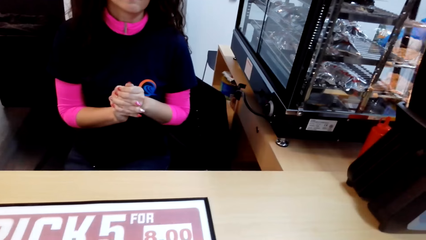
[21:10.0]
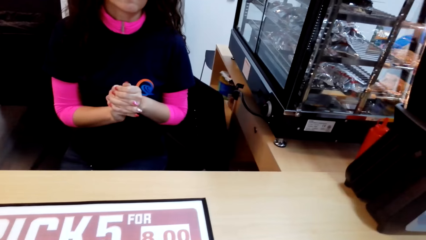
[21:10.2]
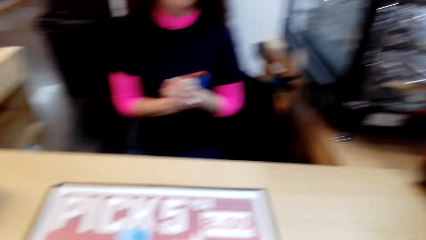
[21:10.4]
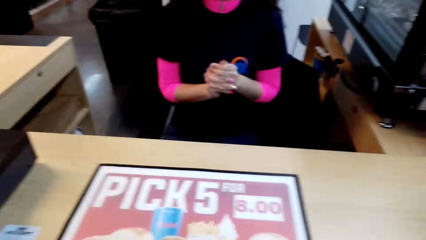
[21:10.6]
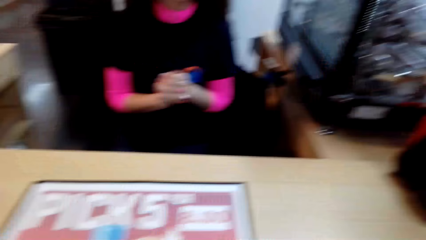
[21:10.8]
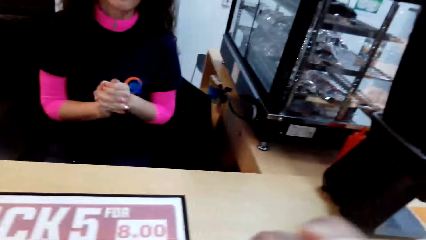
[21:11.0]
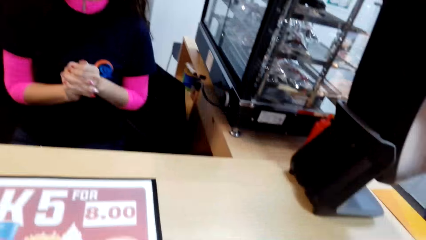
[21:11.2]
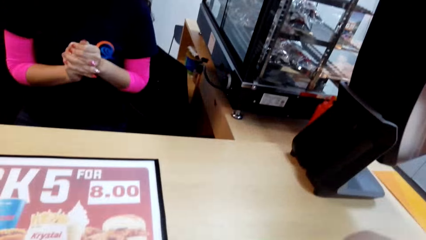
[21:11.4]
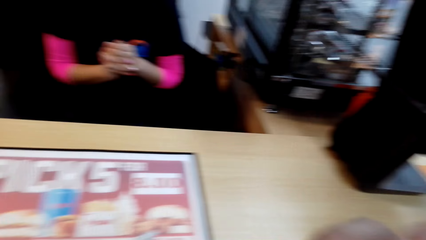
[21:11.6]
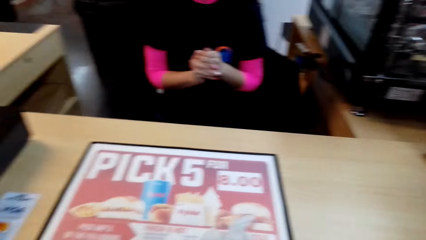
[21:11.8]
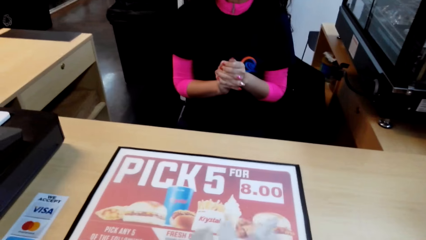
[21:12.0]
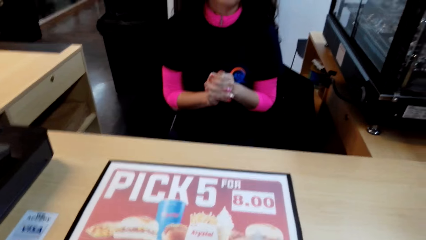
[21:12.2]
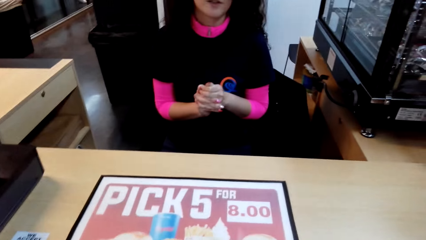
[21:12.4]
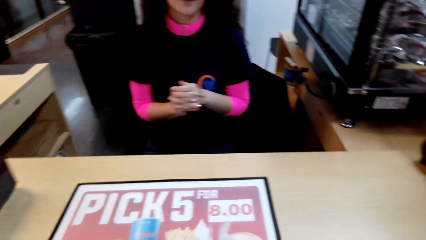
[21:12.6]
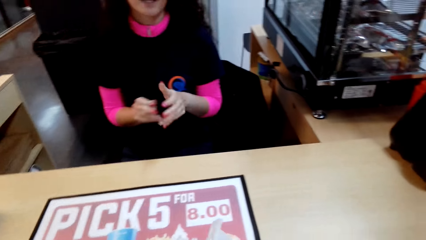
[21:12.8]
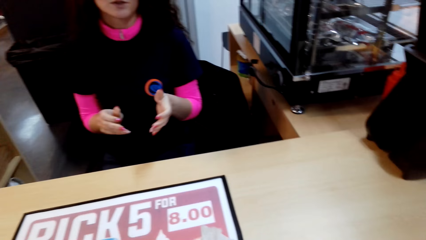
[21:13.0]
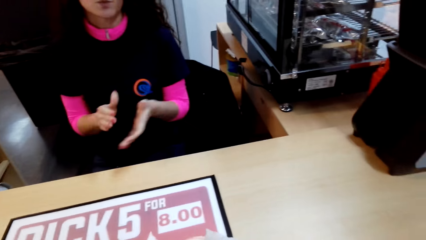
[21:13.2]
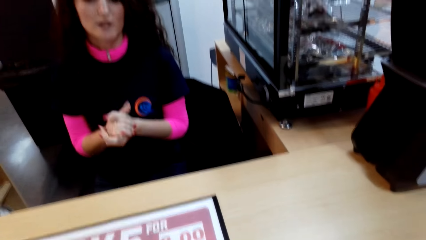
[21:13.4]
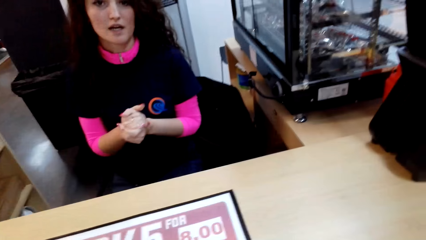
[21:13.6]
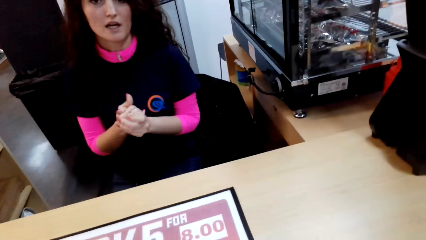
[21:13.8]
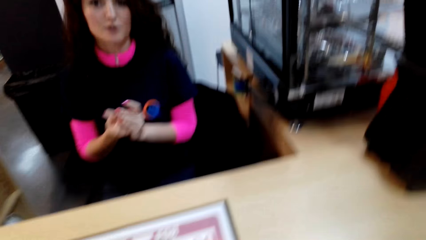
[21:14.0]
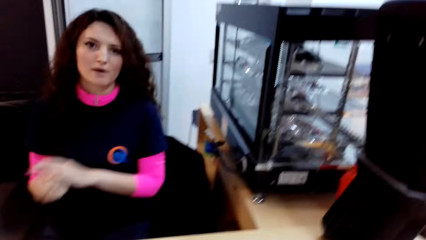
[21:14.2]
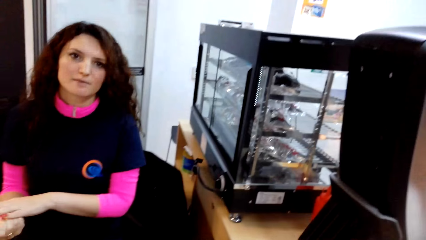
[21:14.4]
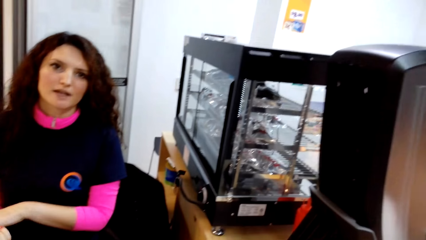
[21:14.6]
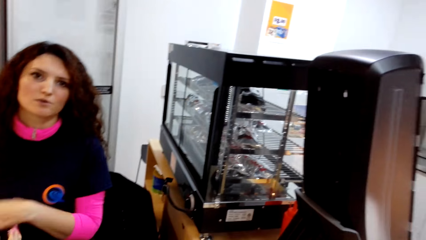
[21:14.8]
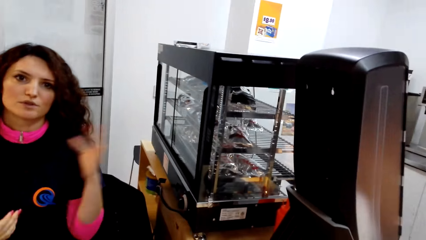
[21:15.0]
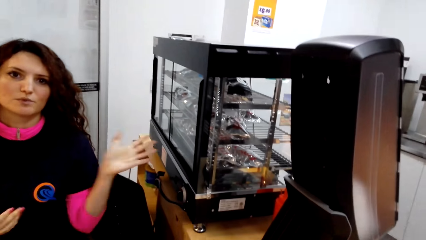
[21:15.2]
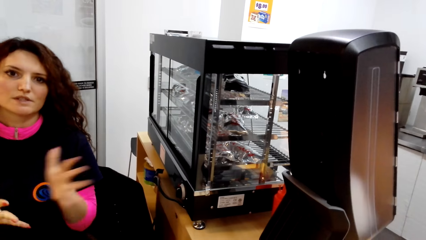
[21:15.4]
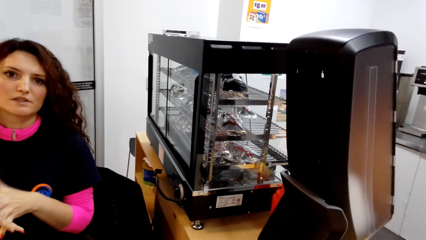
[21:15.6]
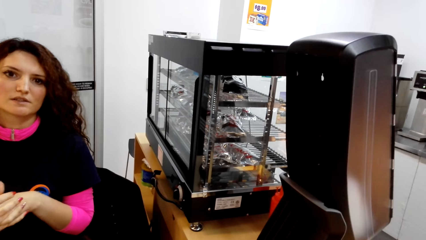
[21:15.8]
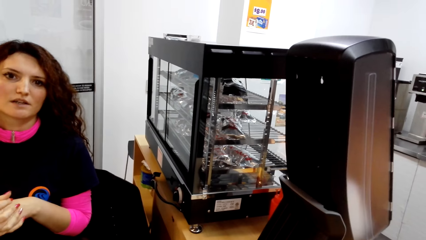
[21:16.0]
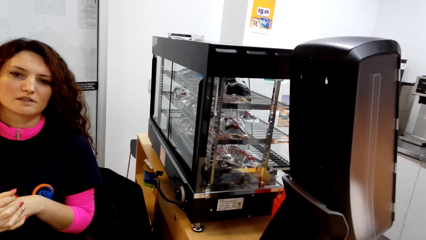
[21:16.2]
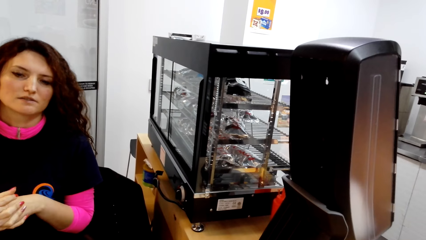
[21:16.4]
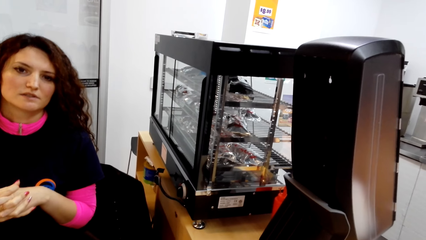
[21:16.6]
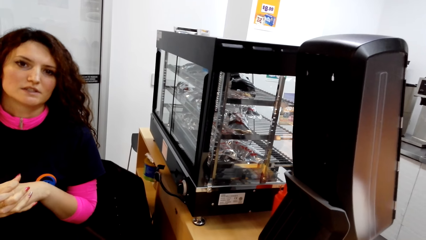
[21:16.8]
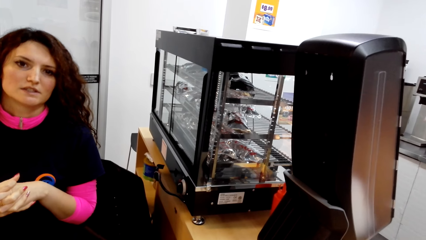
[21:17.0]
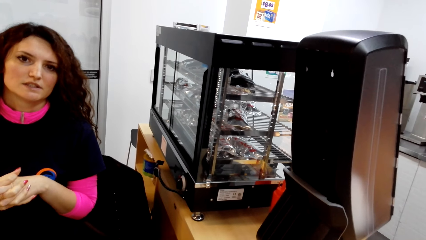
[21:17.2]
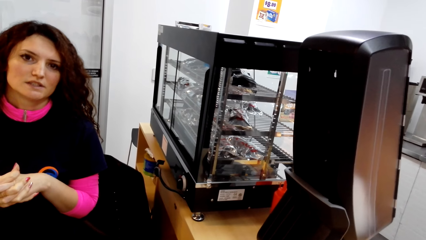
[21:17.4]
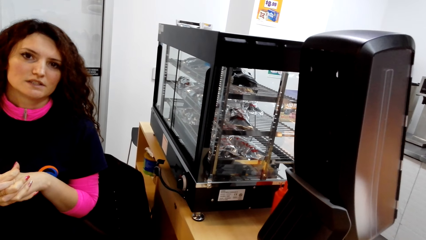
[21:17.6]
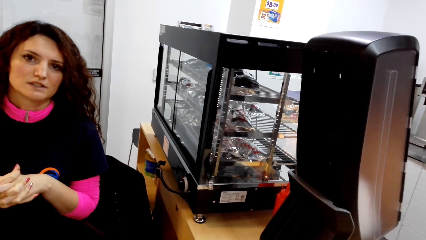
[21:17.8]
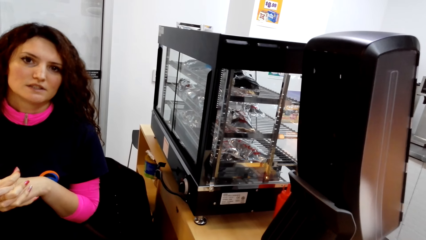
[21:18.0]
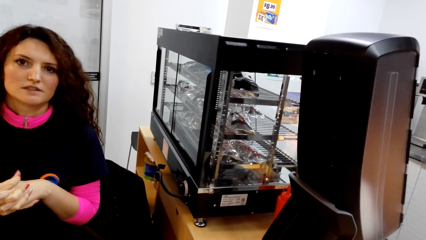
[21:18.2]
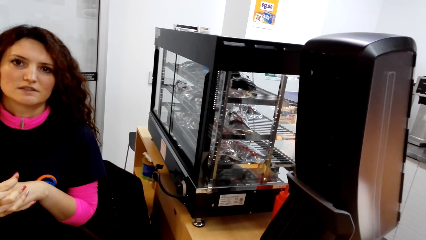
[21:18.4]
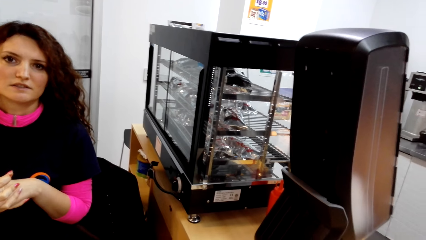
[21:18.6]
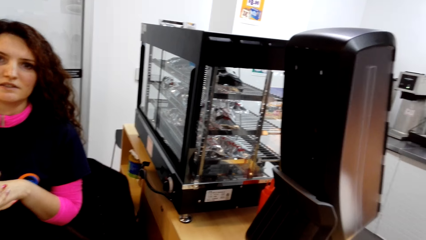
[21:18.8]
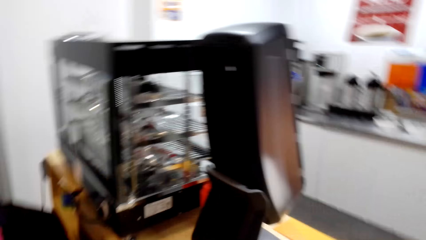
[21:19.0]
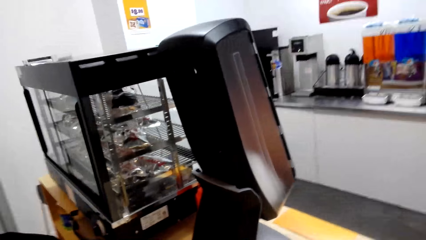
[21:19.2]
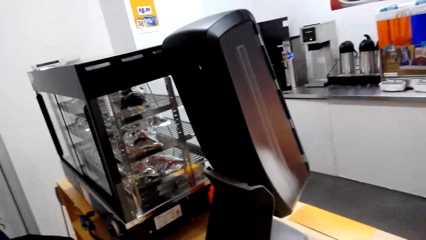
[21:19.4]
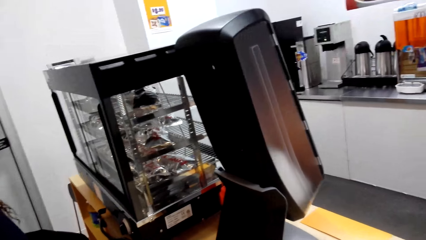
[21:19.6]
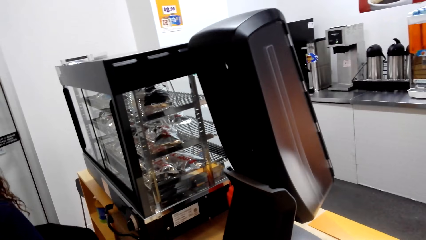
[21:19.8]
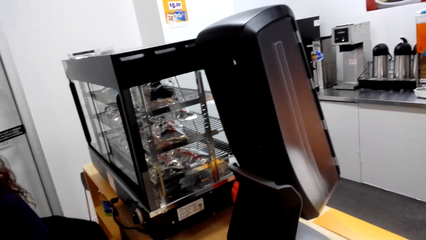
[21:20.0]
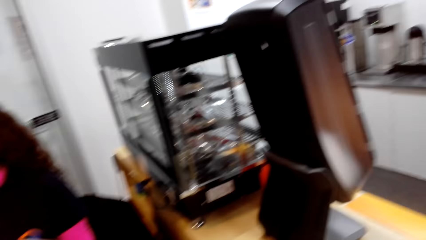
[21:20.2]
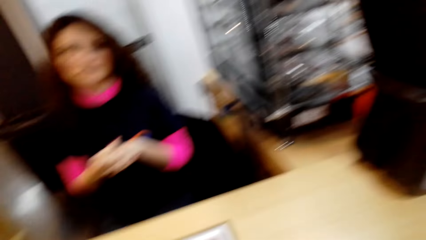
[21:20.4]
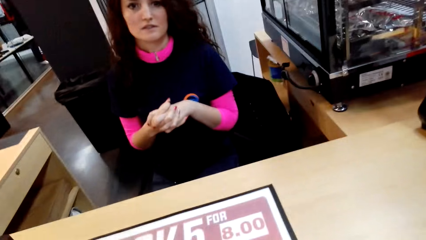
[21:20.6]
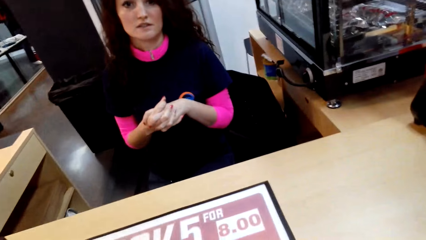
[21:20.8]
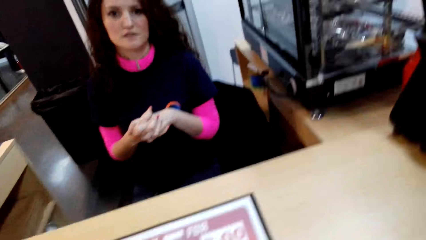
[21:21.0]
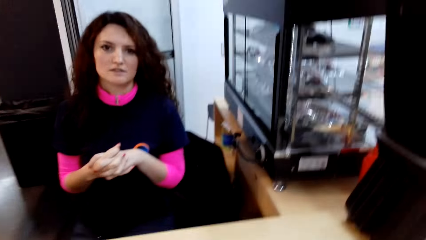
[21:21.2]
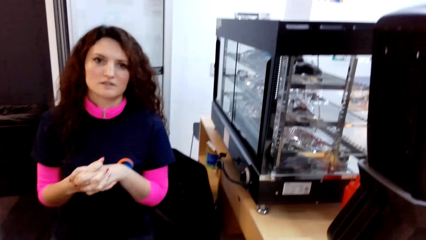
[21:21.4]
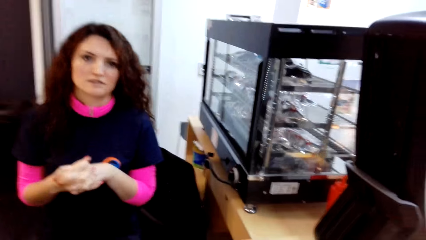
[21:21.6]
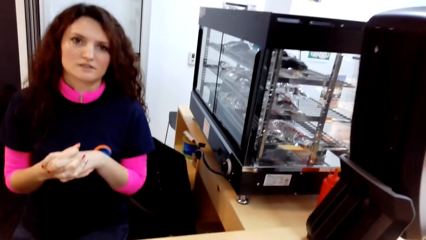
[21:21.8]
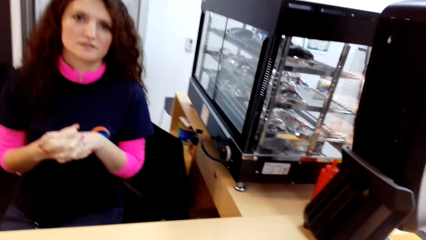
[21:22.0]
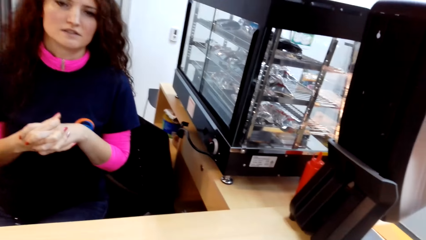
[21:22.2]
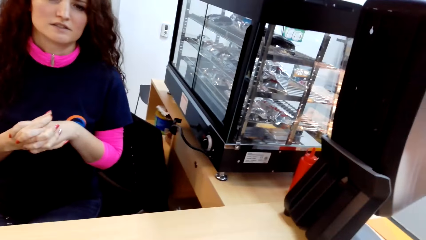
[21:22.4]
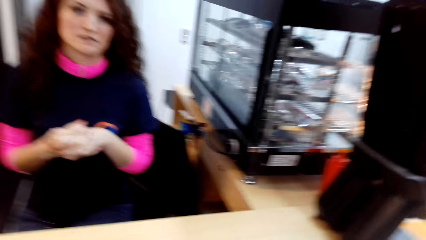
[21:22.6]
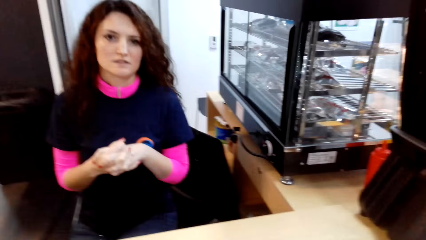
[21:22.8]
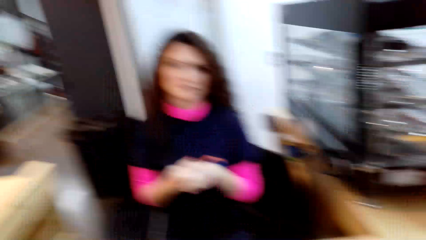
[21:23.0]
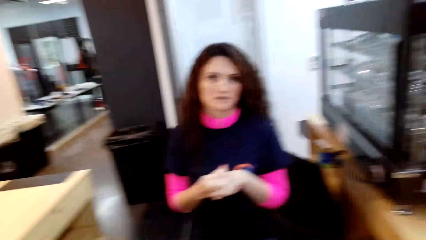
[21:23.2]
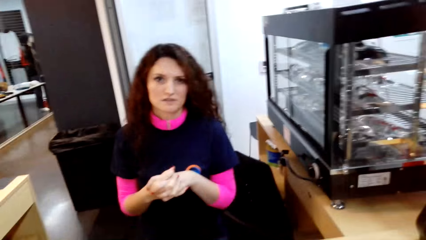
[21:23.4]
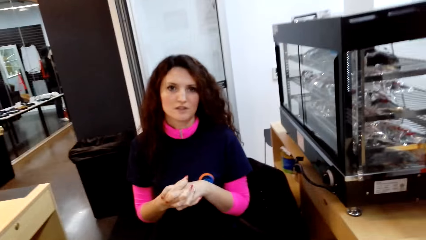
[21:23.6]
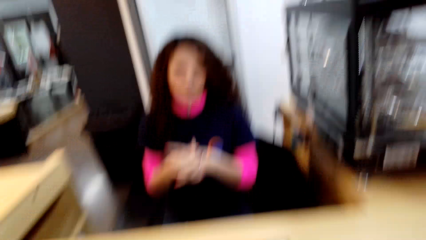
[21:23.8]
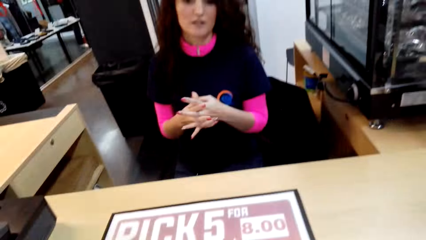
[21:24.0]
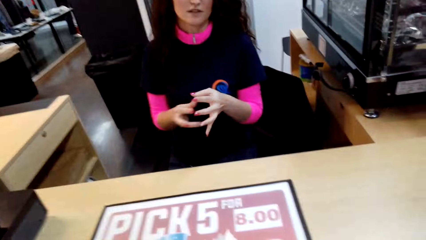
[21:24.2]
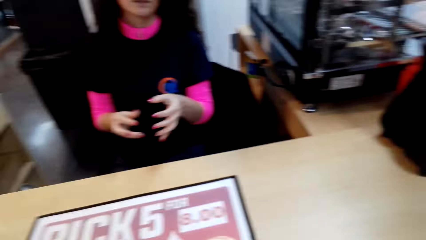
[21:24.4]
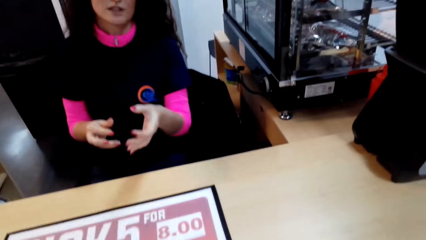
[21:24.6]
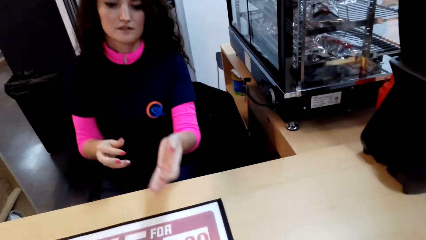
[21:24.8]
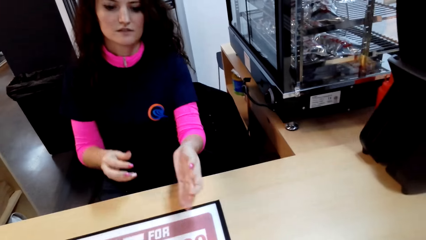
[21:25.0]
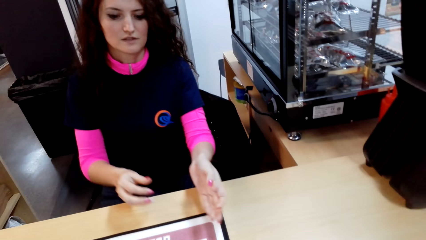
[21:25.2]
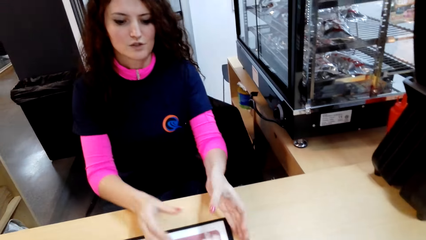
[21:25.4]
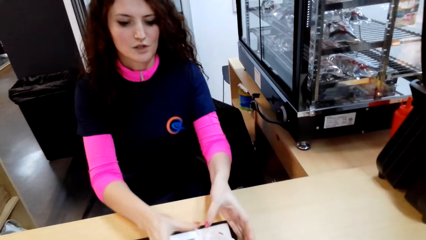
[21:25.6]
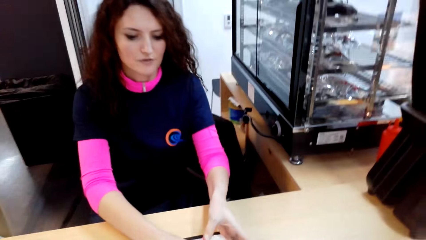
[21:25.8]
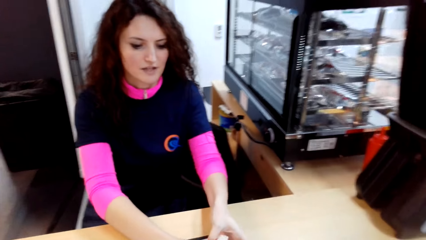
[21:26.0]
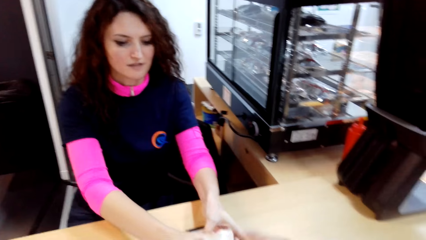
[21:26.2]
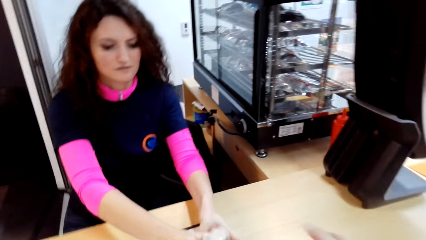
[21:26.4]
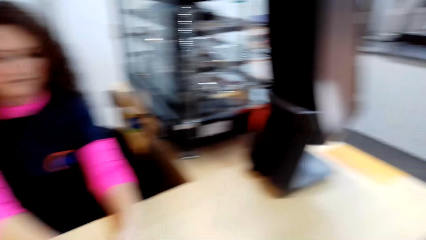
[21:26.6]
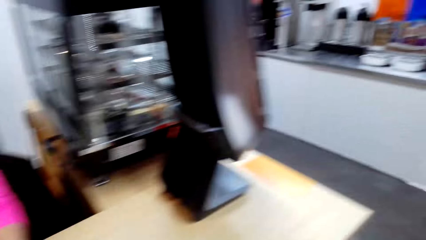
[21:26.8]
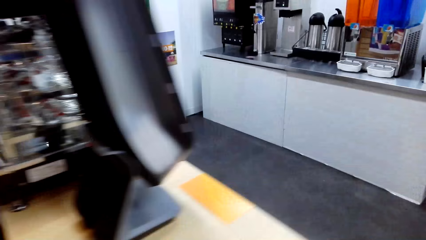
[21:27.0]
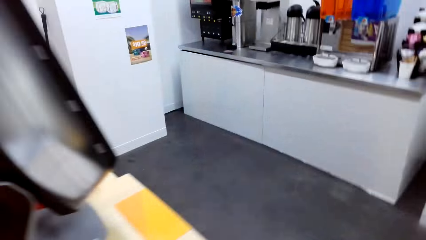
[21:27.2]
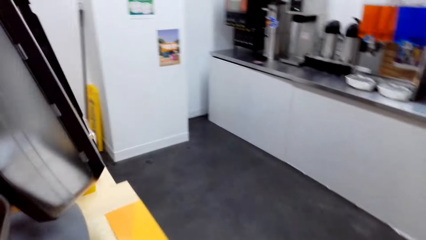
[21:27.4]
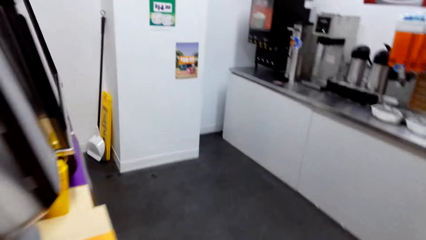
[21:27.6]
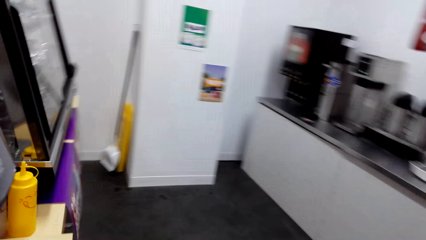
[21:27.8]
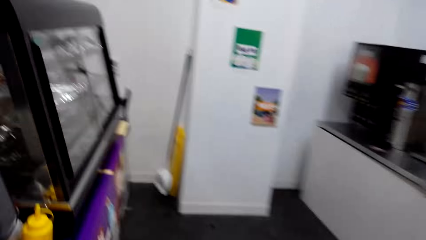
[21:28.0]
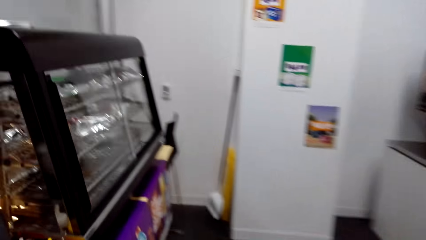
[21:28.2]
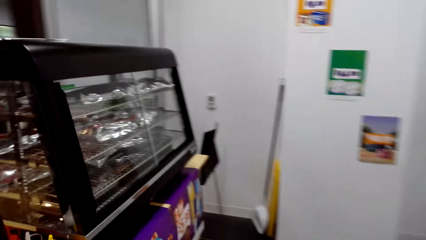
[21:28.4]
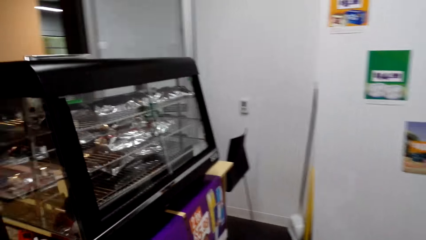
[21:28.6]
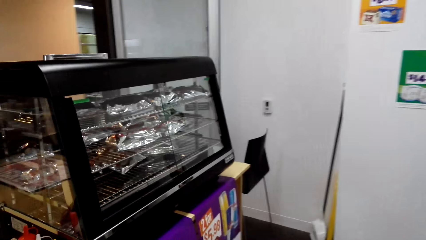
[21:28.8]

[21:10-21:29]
The camera wearer turns around the room. They hand over something to the cashier. They walk to the appliance.
